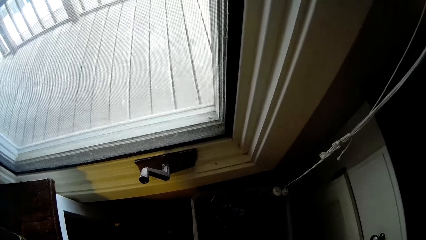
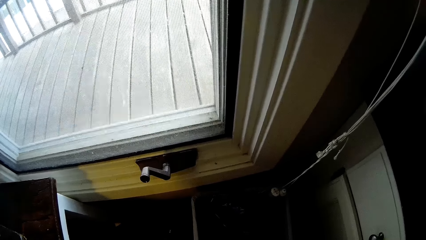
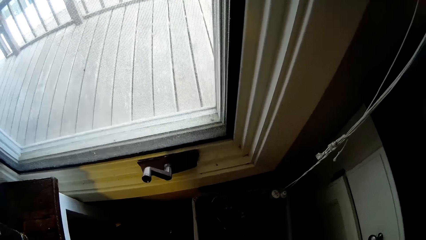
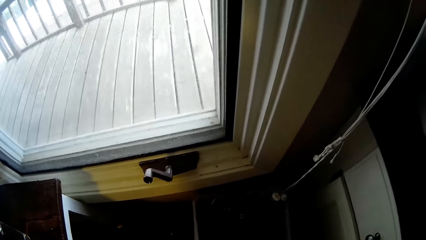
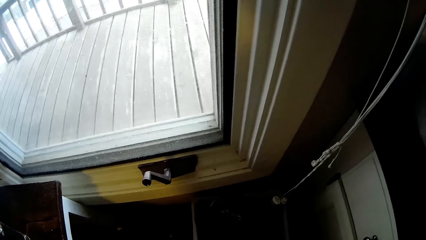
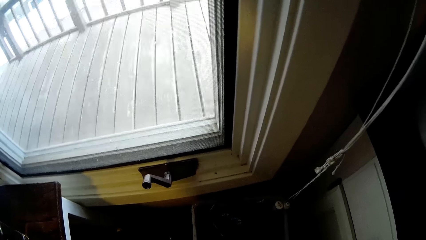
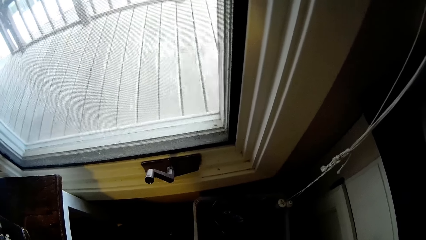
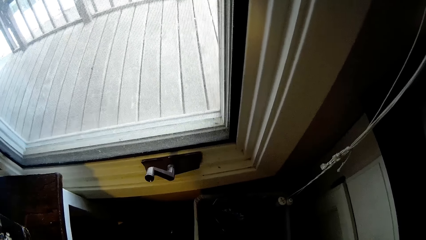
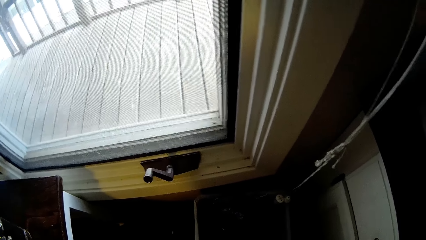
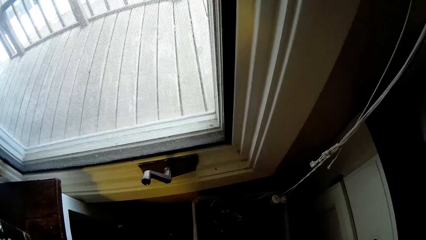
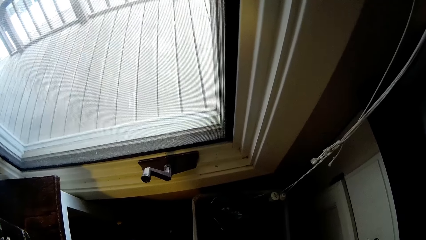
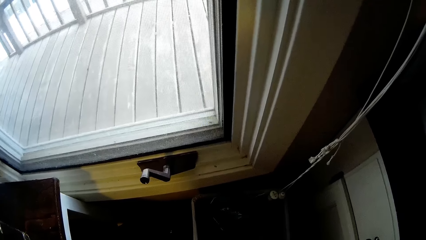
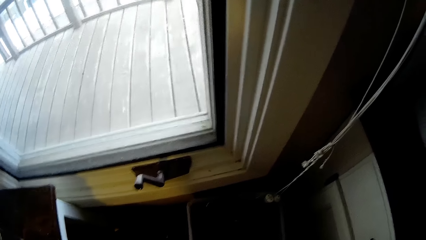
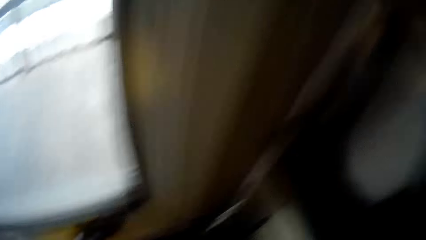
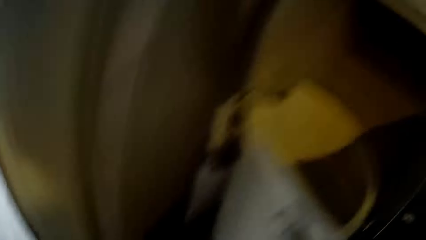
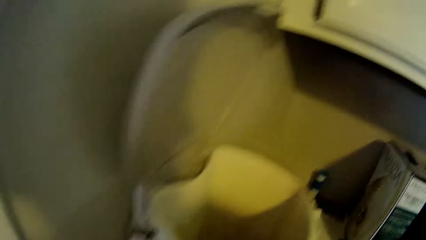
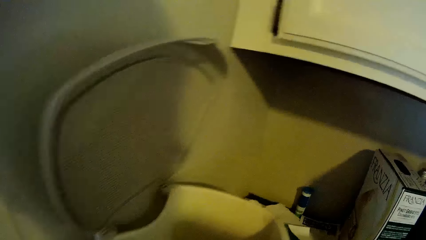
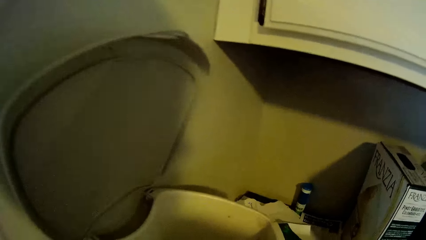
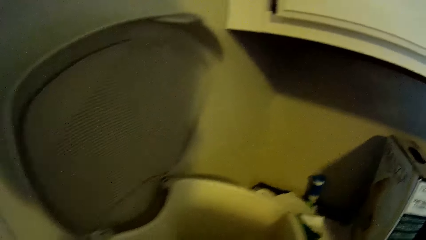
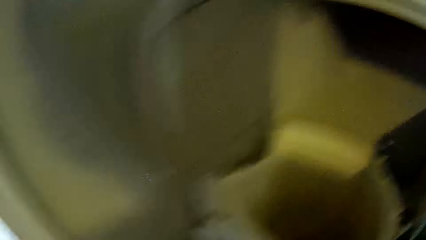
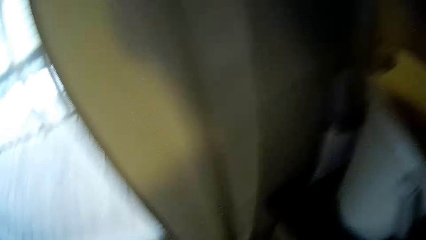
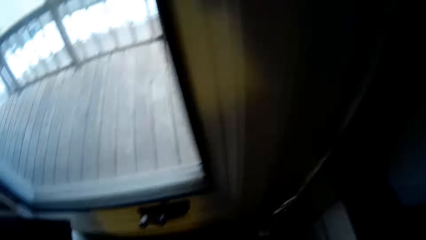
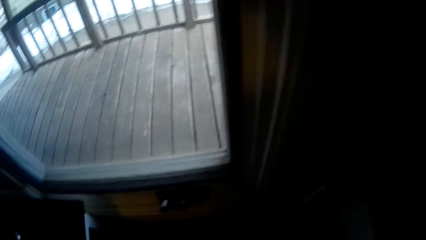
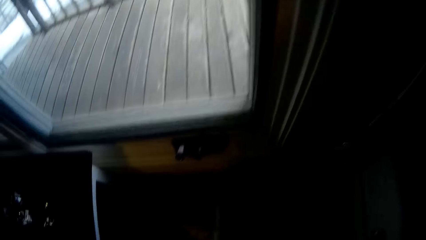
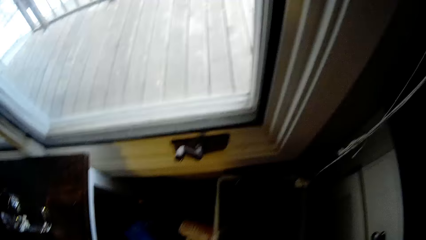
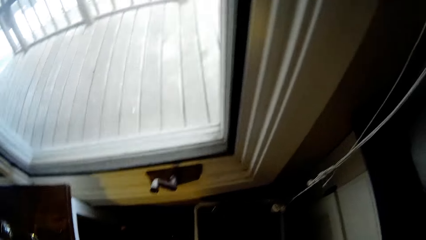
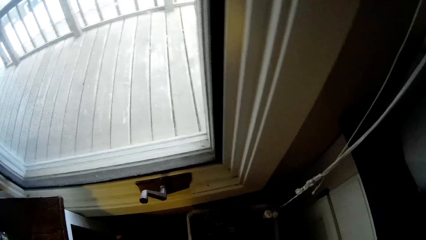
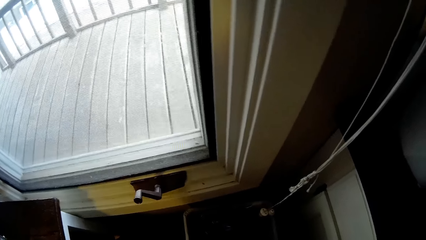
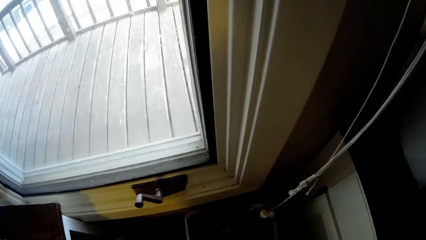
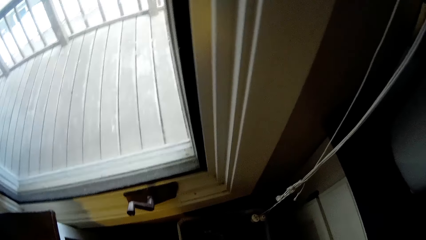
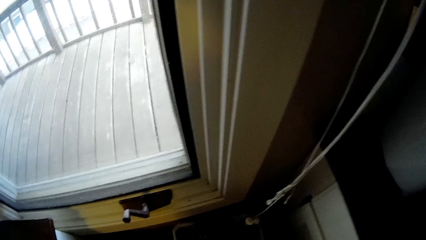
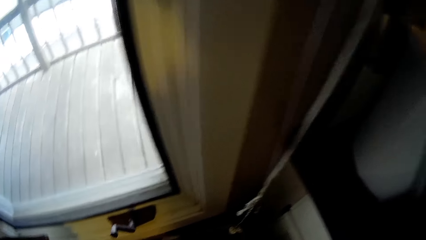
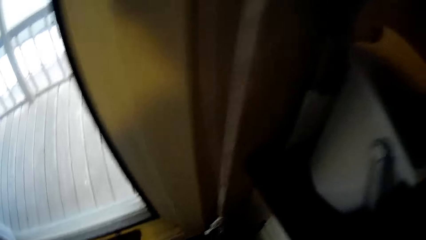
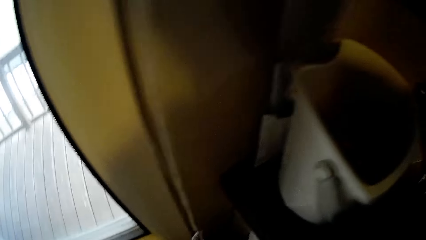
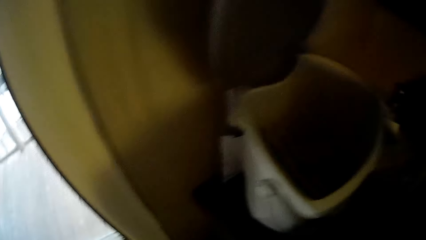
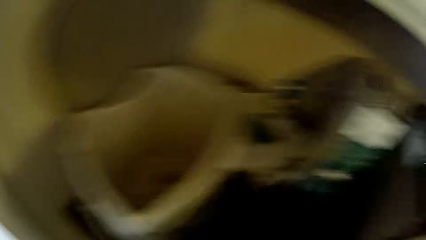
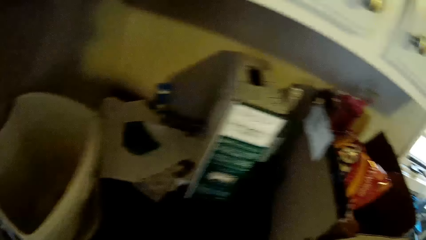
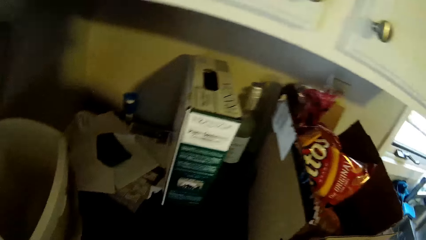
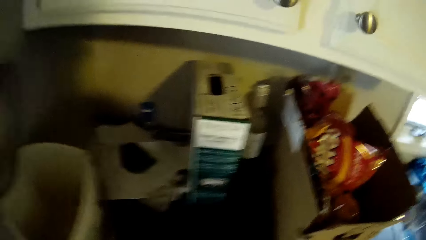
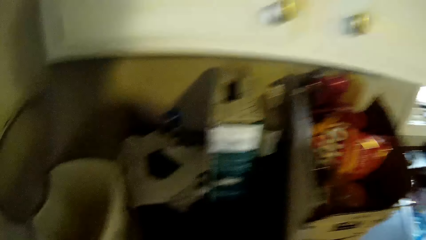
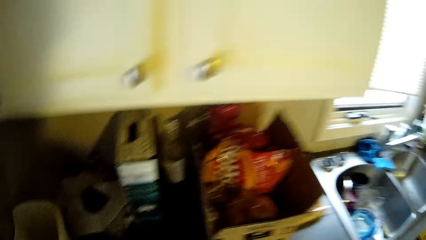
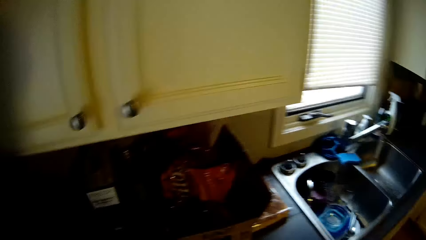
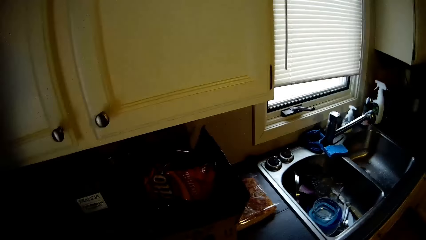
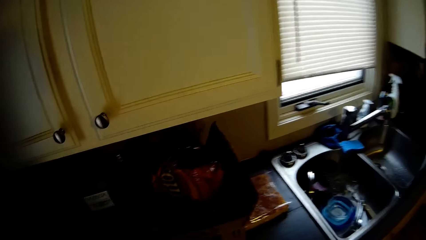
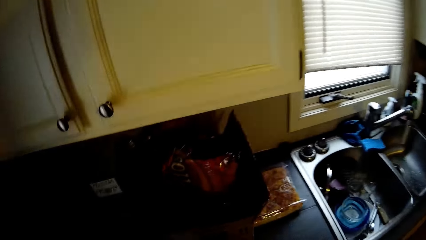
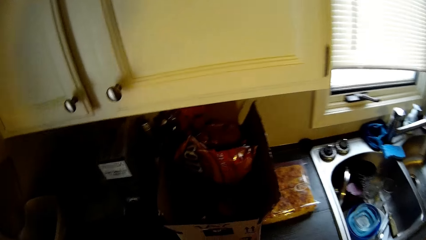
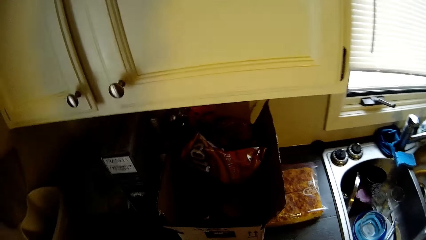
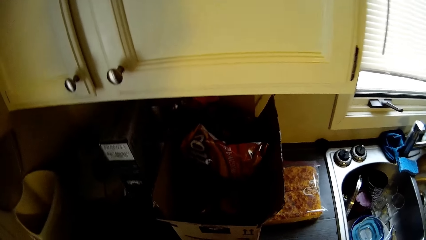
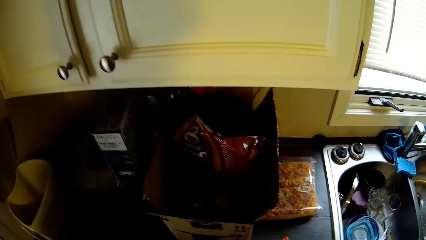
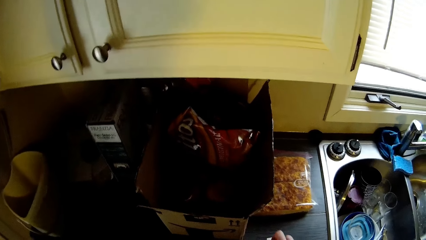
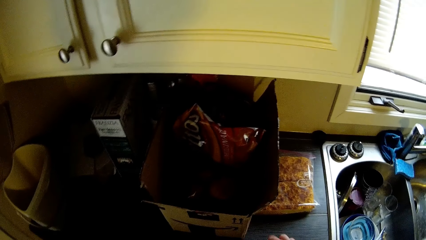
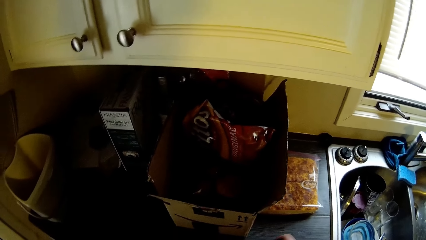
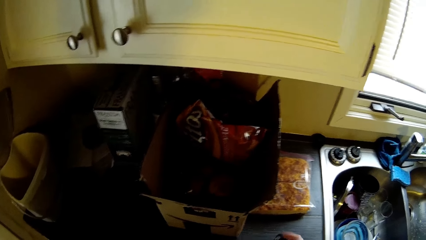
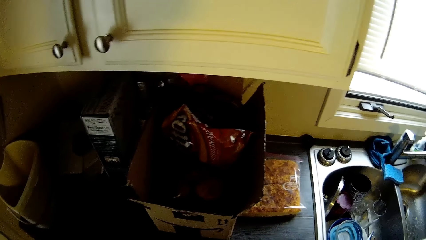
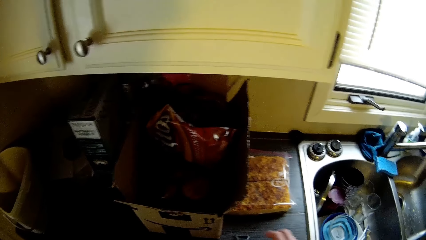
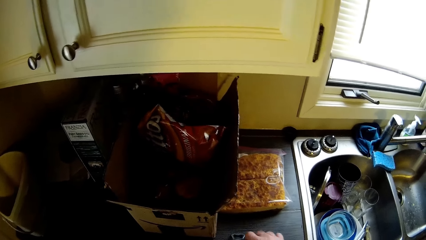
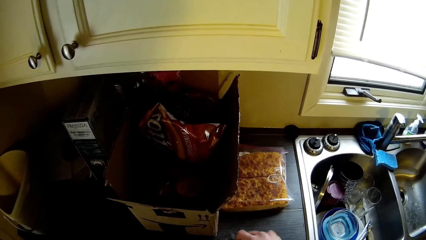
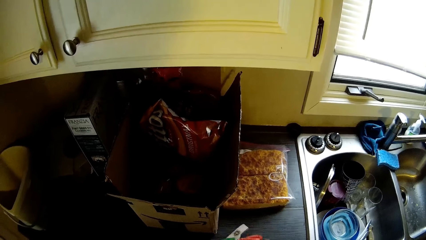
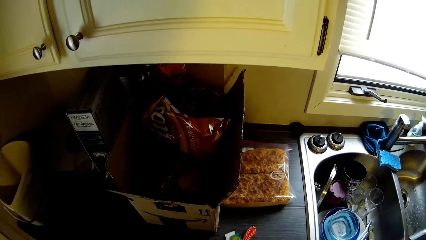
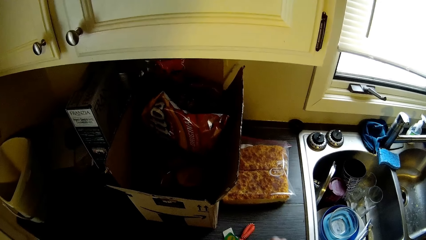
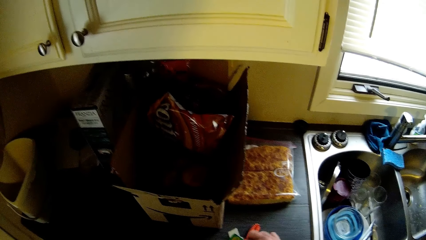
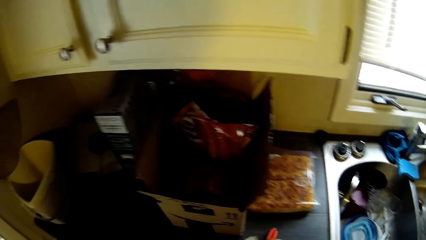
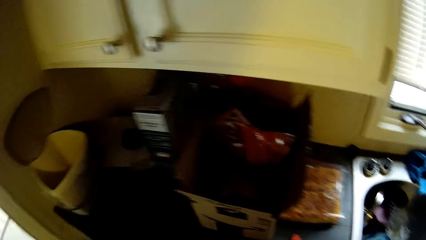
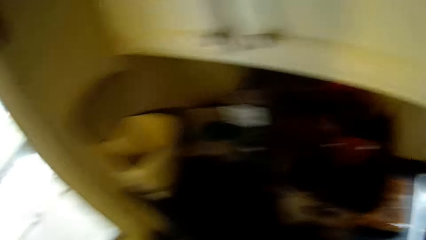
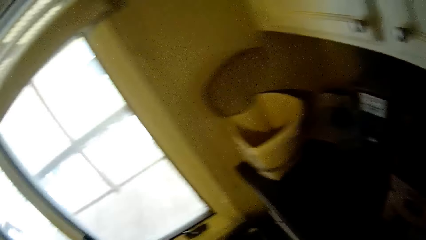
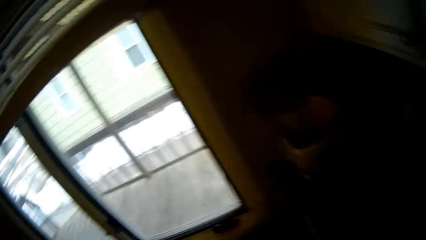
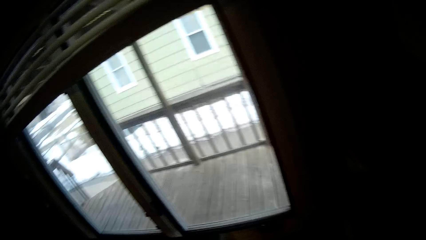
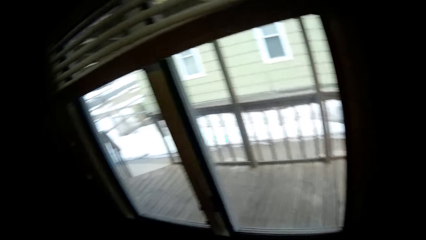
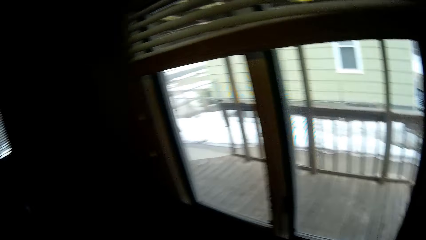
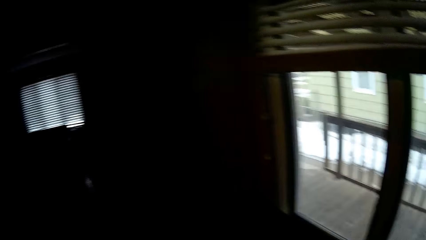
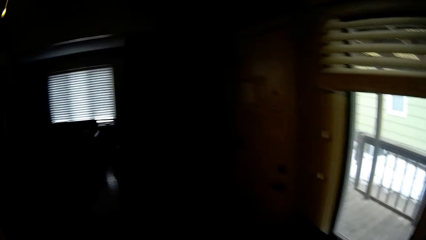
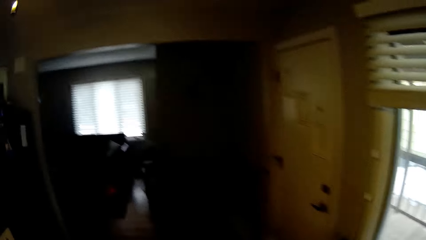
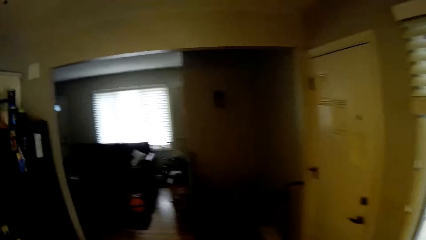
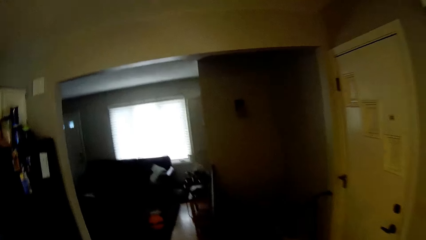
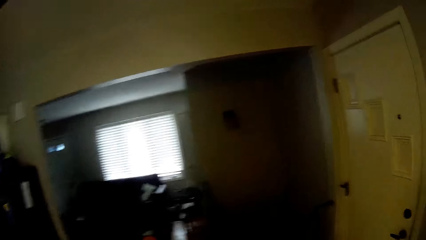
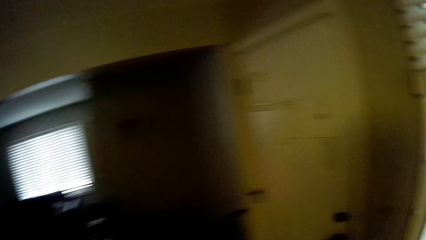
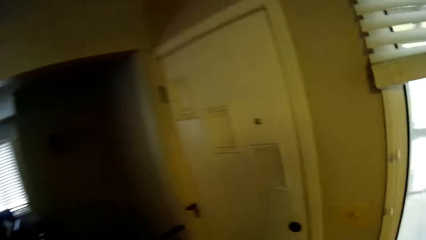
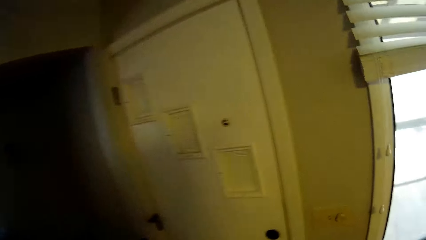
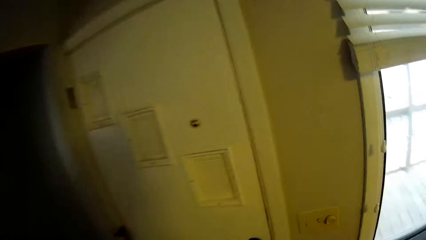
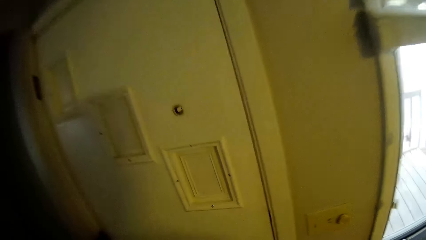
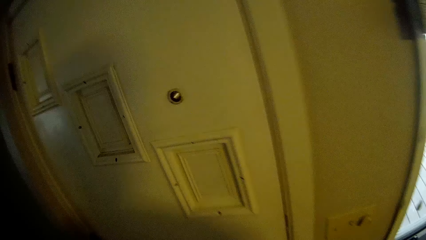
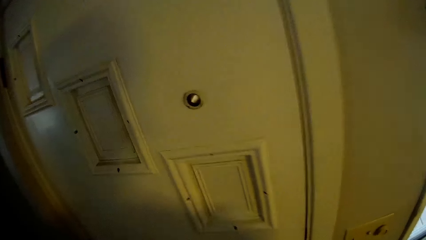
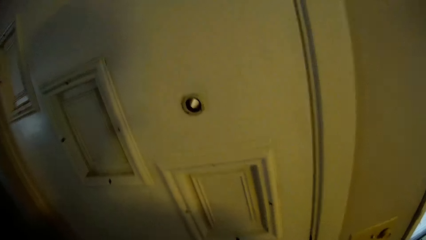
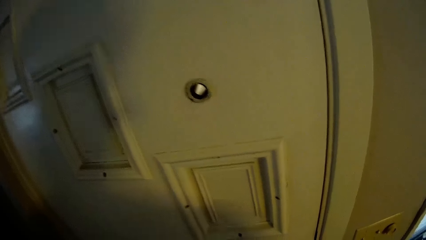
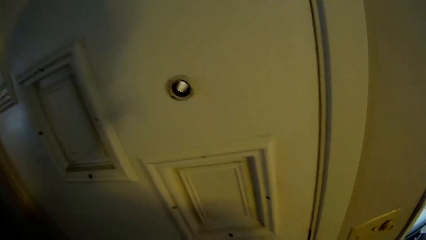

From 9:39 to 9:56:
The camera wearer looks at a kettle. They look at the ground. They look around the kitchen surface. They pick up keys from the kitchen surface. They walk towards a door.
